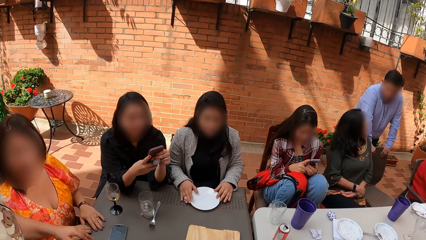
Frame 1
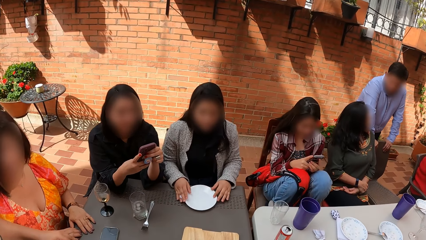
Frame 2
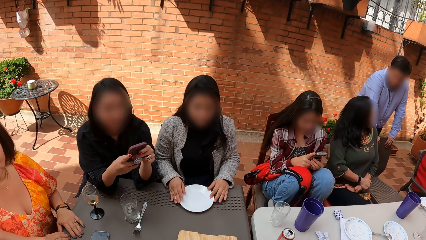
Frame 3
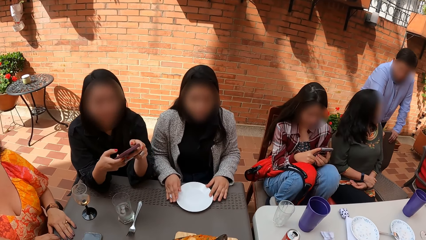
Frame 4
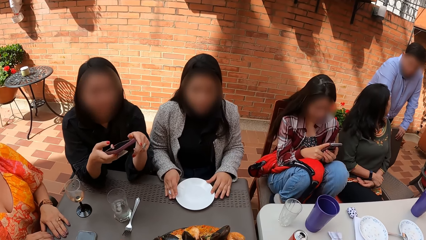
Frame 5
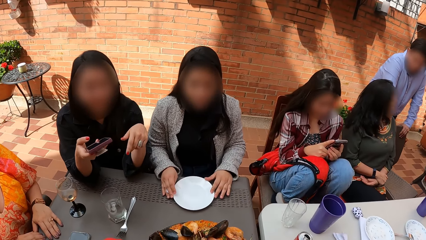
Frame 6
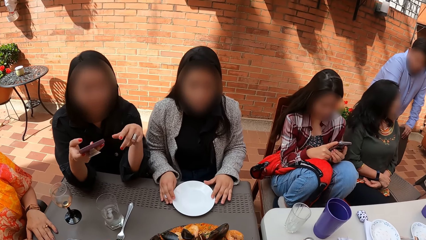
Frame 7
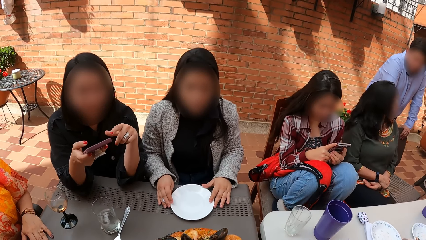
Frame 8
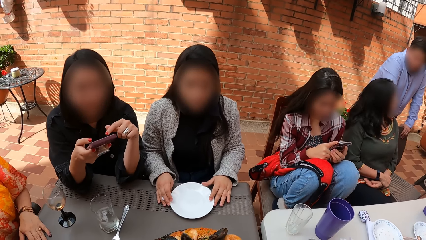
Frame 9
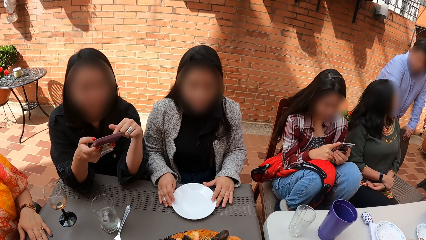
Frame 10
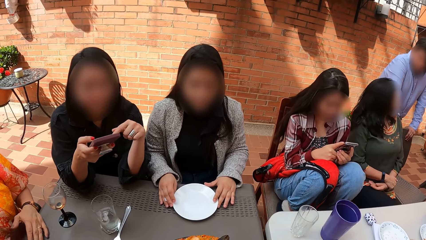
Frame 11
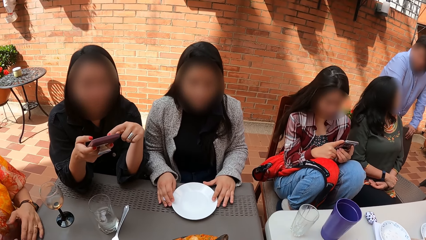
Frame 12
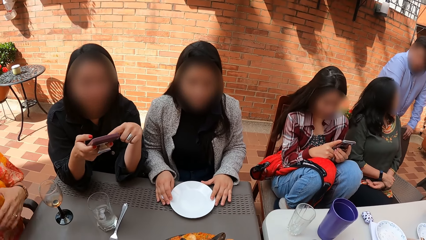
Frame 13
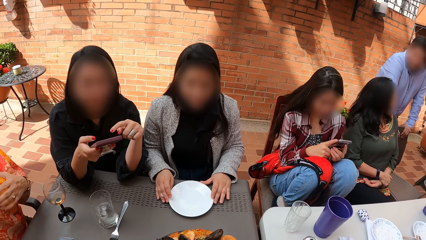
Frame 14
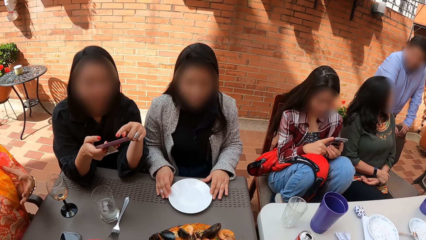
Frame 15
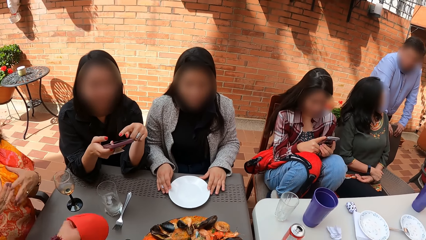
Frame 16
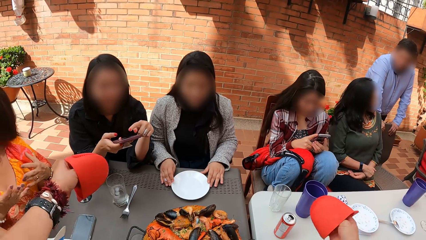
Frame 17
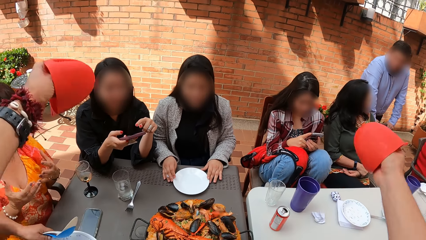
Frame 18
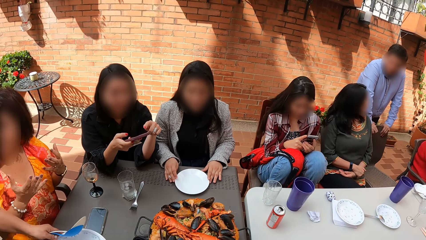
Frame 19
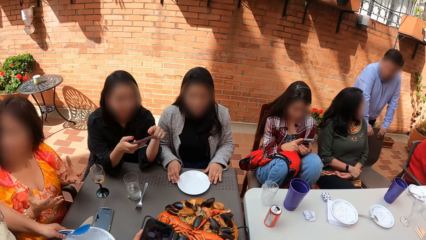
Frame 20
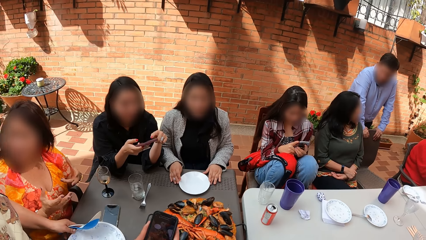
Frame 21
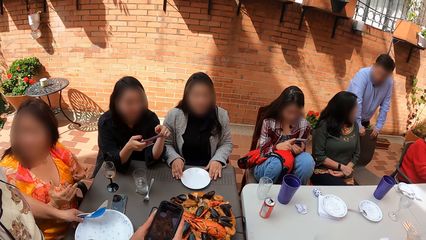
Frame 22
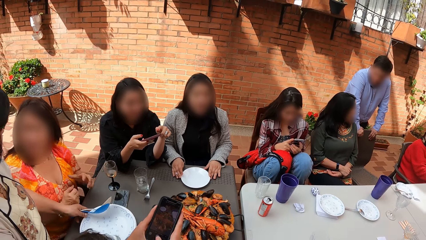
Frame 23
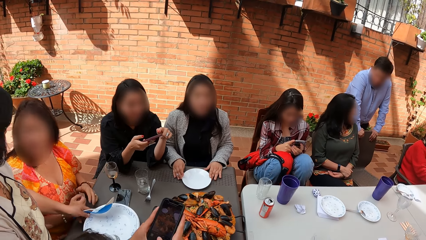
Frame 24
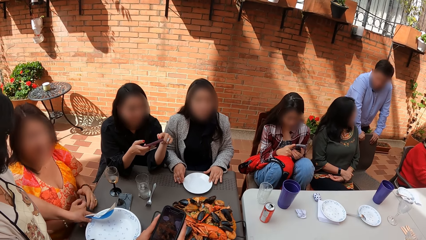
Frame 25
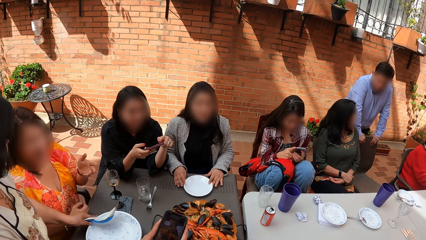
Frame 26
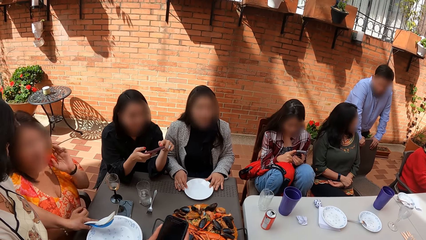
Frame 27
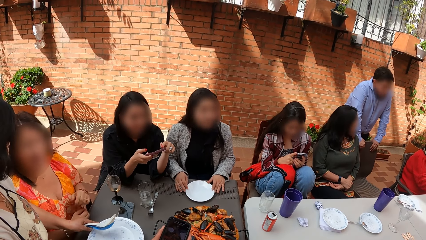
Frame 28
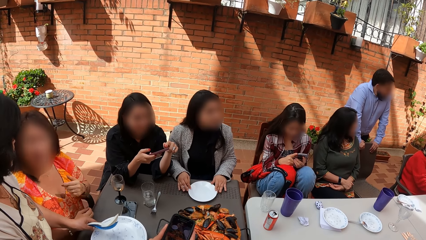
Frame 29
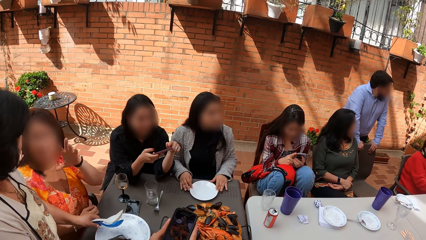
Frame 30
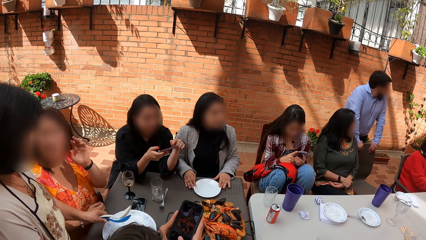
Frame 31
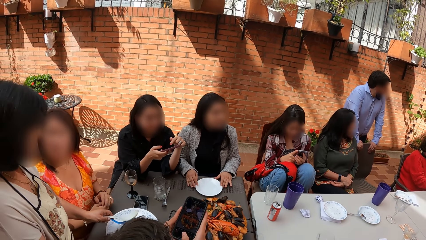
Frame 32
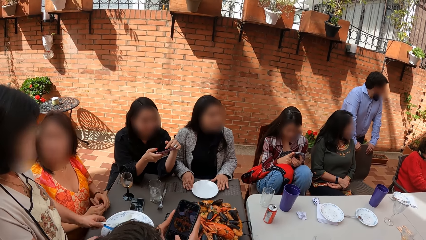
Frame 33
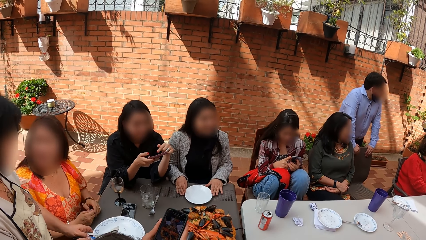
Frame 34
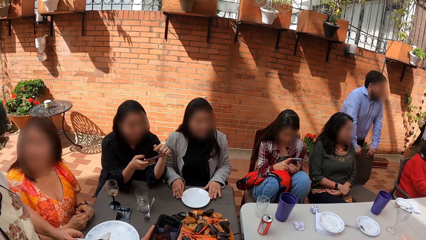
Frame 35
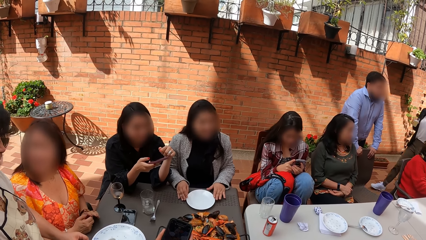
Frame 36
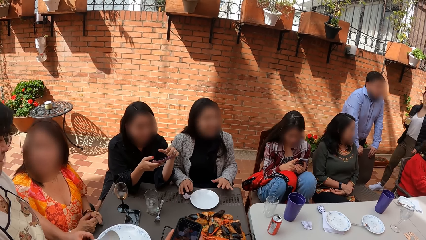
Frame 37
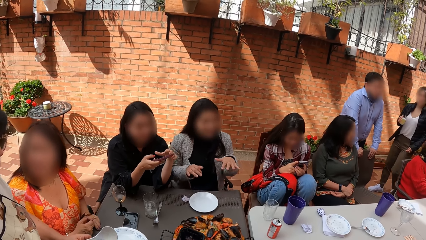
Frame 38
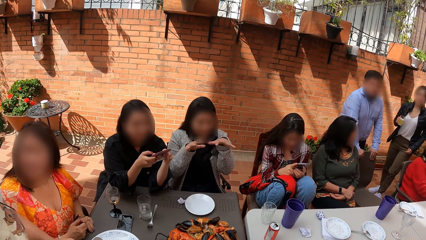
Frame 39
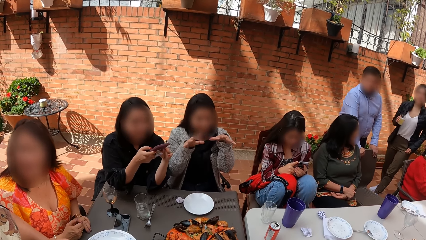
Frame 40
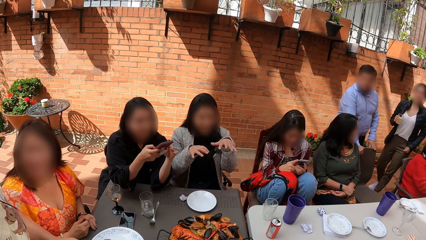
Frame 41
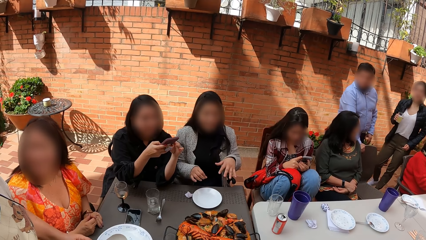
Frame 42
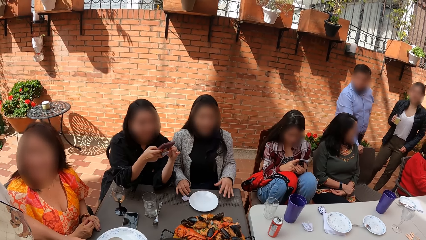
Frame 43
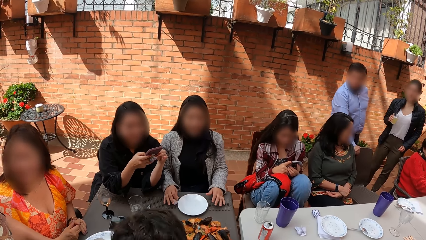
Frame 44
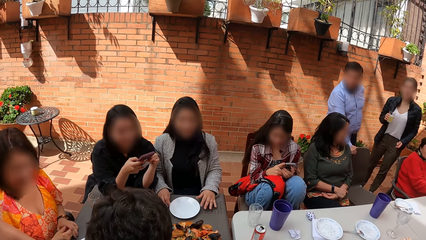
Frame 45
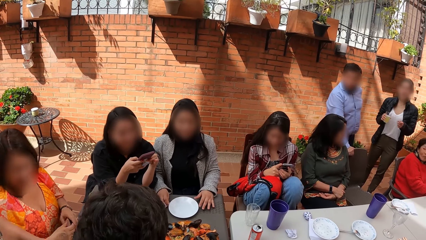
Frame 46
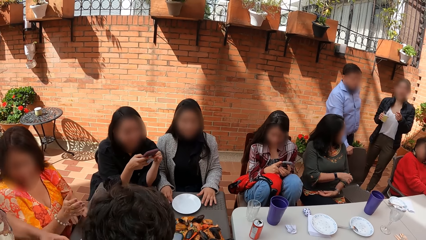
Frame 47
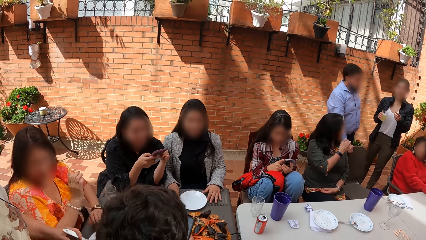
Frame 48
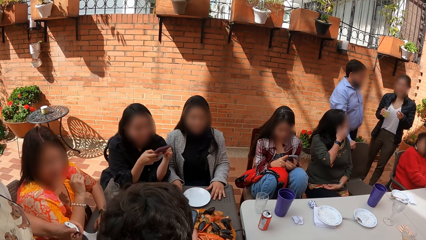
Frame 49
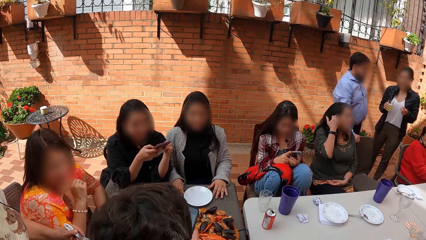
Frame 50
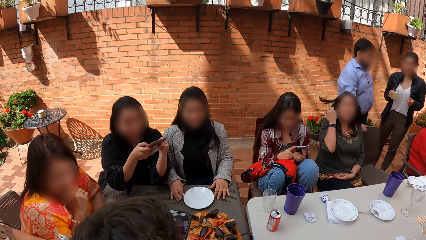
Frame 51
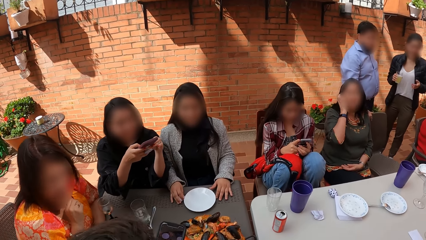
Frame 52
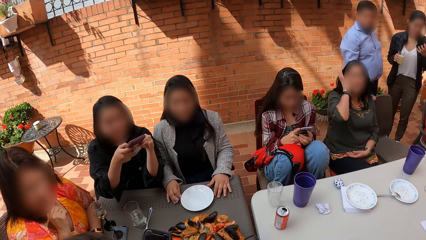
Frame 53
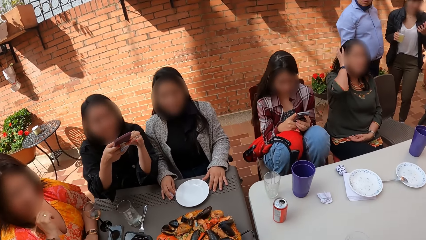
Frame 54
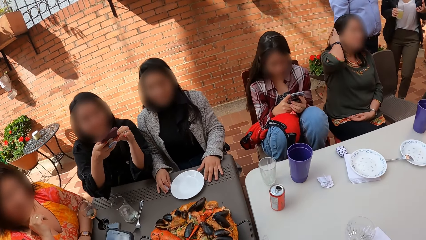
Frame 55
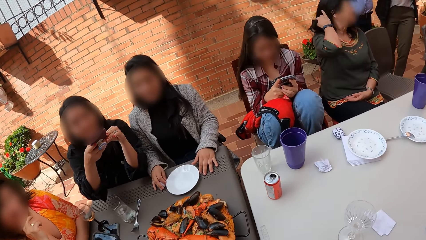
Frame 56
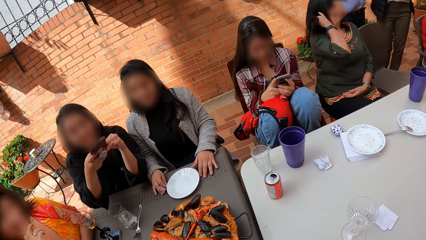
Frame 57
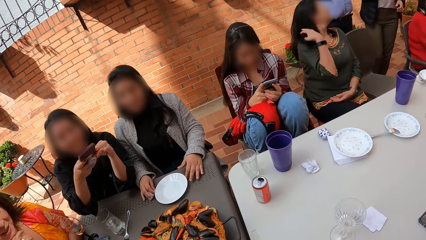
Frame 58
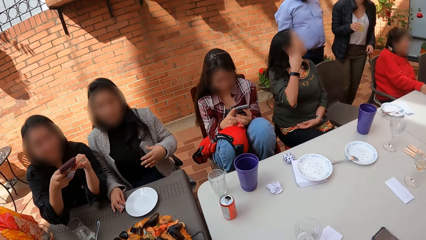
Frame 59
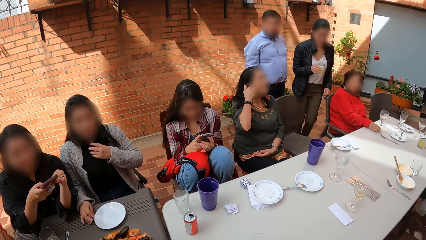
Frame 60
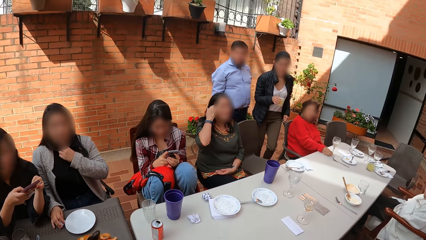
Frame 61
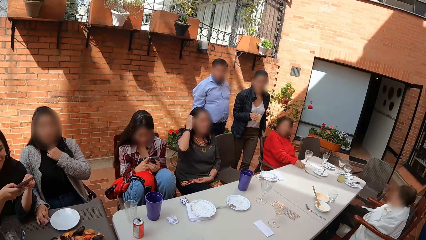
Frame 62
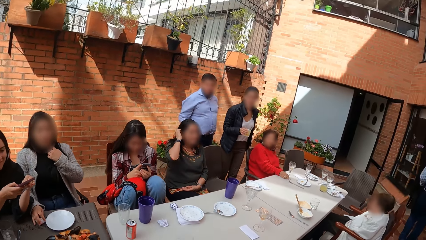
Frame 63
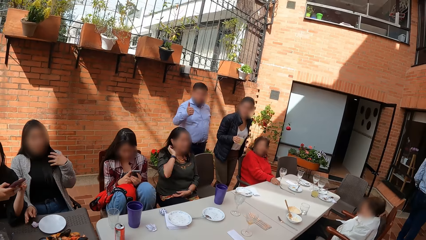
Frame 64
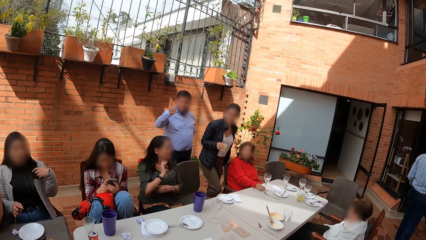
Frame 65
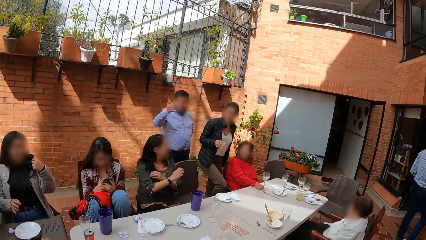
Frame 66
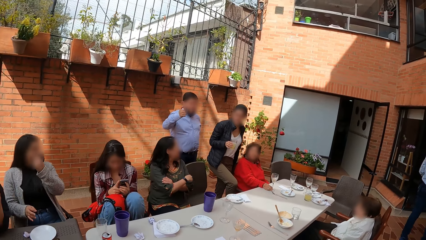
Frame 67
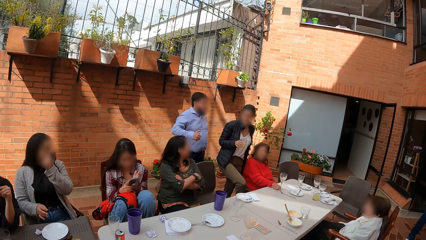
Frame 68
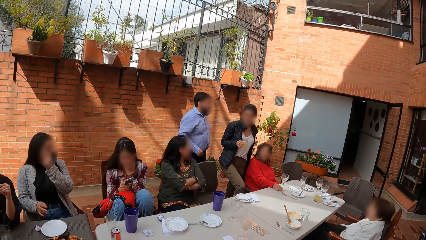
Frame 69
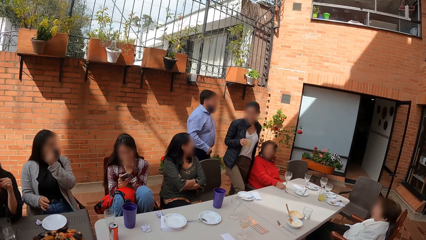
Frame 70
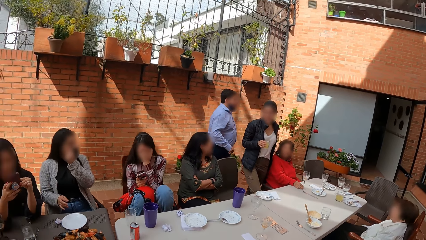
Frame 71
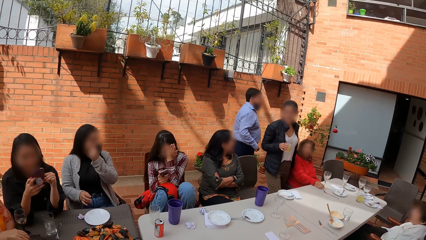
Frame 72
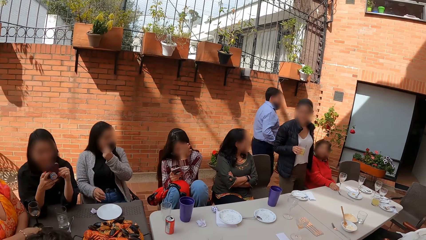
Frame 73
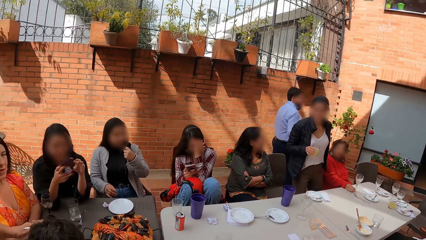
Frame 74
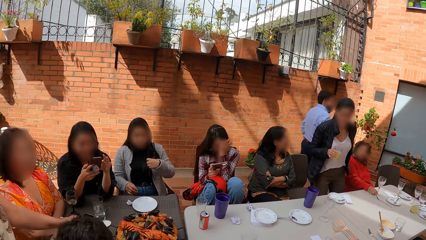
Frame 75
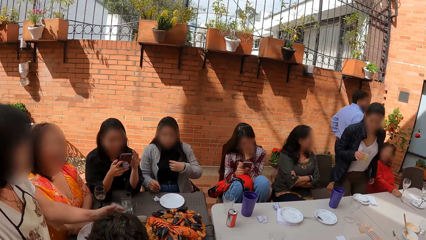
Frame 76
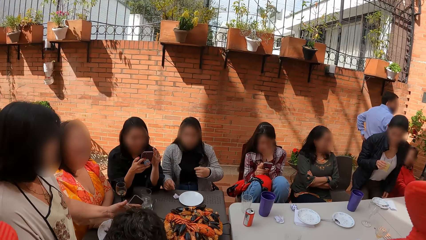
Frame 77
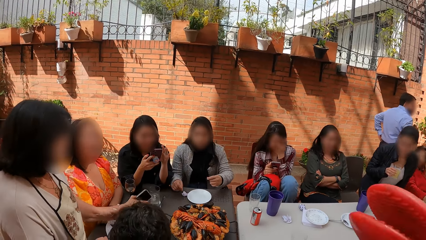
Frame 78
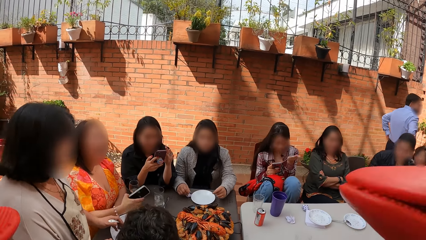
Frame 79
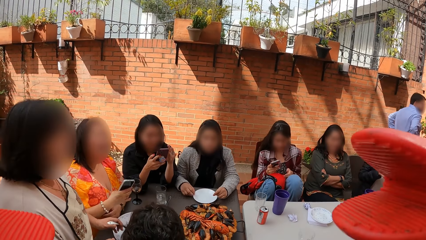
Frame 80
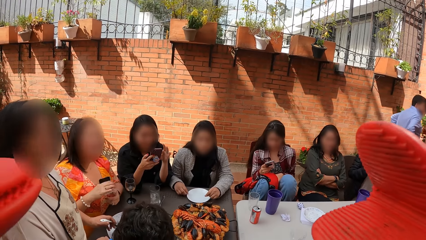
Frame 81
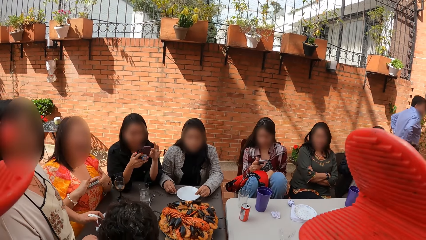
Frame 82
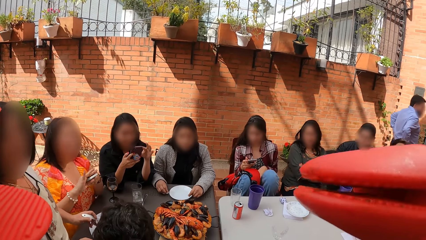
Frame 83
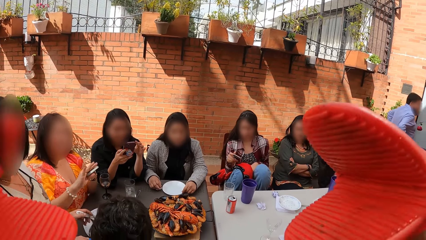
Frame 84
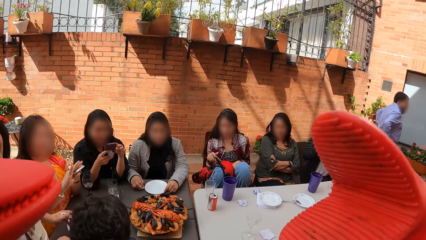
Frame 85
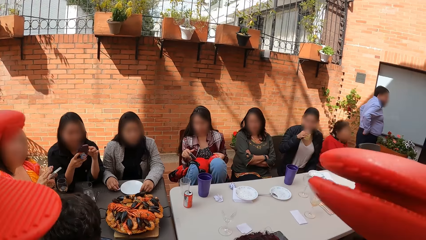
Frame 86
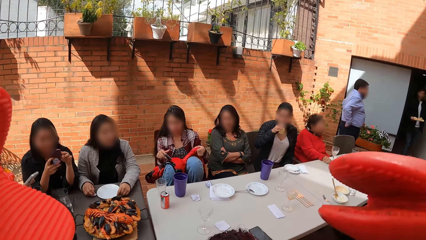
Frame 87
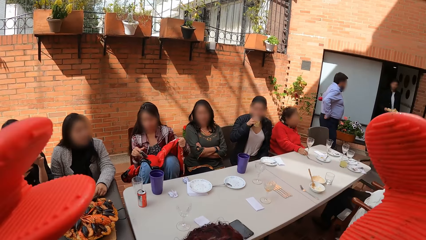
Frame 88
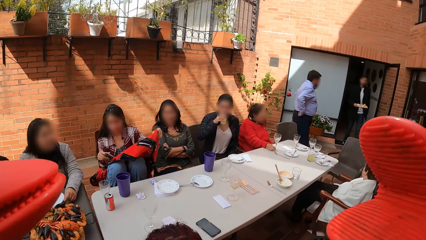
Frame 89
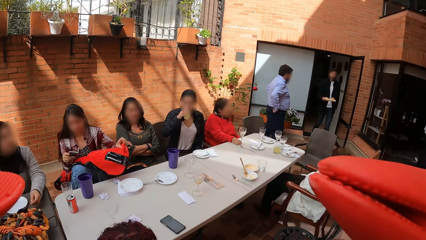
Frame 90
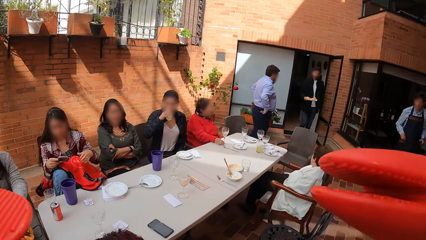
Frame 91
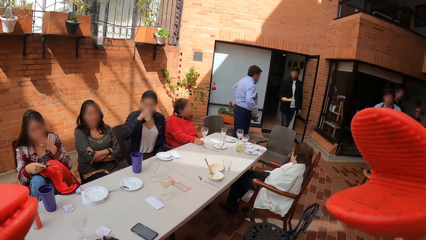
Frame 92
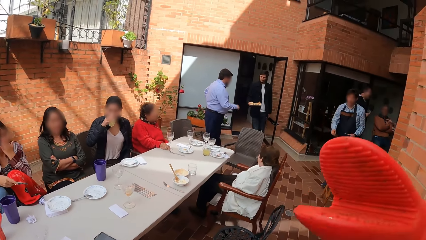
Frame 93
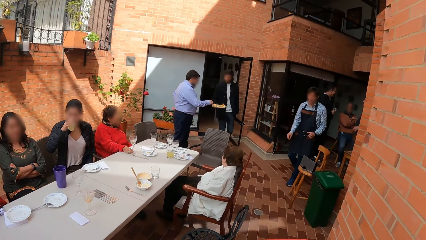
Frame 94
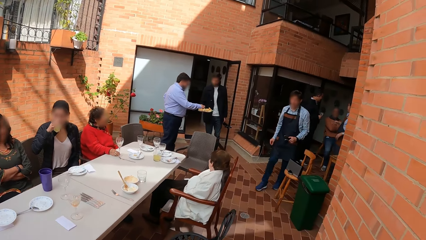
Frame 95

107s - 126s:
A woman operates a cellphone with her left hand. The camera wearer drops the plate of food in his hands on a table. Another woman holds two spoons in her left hand. The camera wearer moves hands. A person moves hand. The other woman passes a spoon in her left hand to her right hand. Another person moves the hair. The camera wearer gestures with his hands. A third woman sits on a chair.
